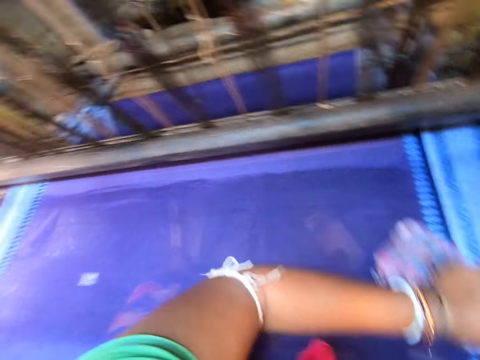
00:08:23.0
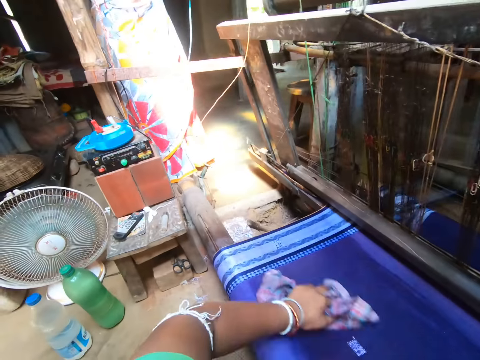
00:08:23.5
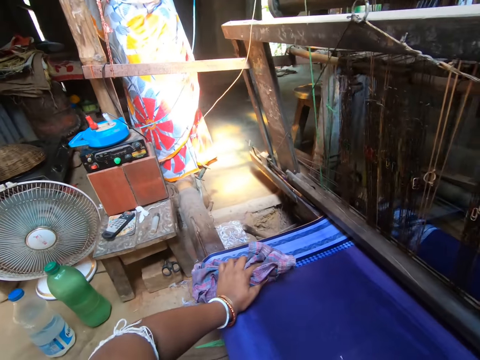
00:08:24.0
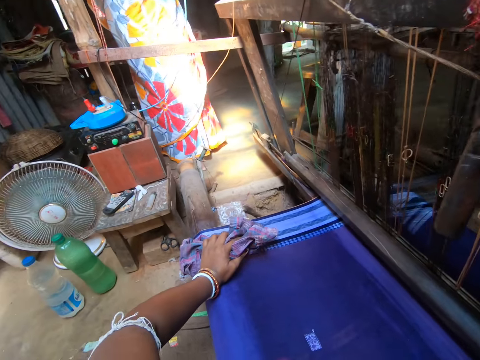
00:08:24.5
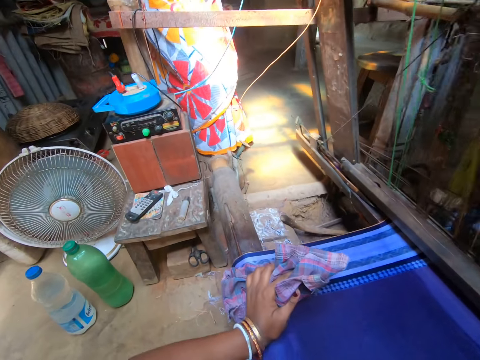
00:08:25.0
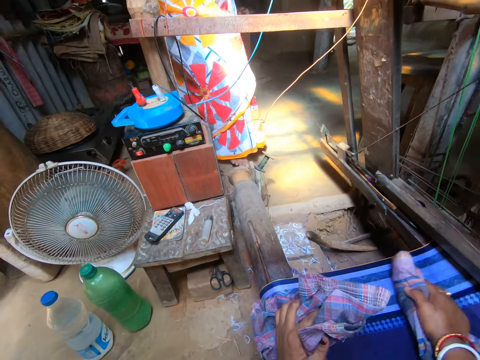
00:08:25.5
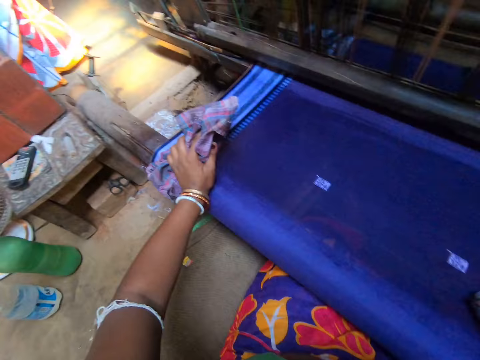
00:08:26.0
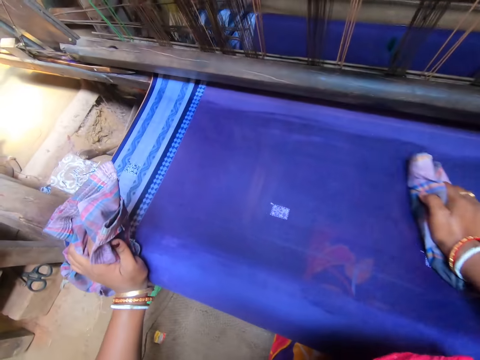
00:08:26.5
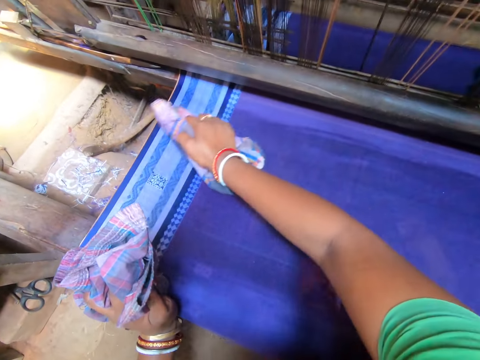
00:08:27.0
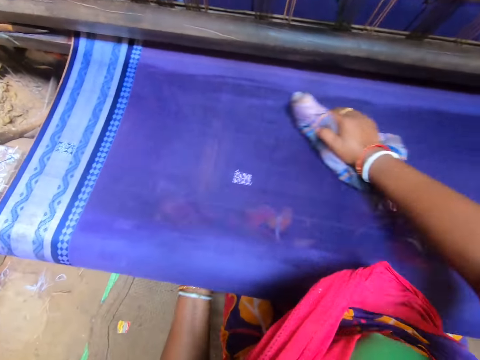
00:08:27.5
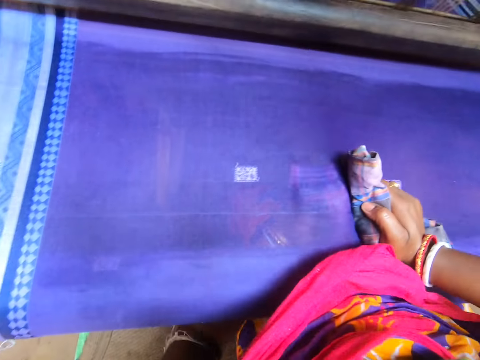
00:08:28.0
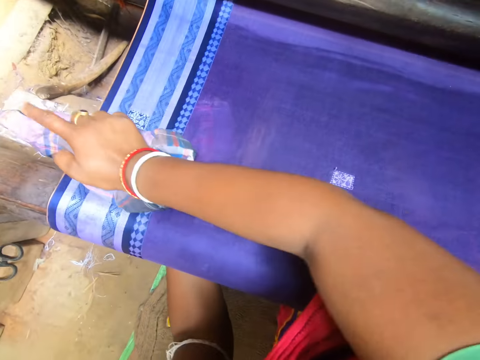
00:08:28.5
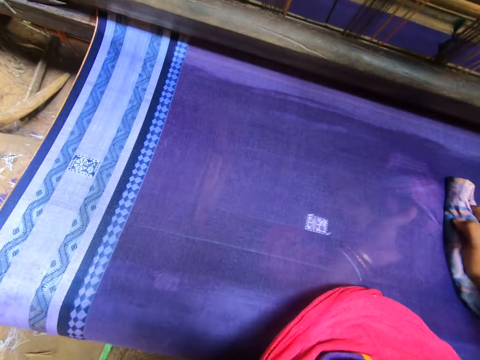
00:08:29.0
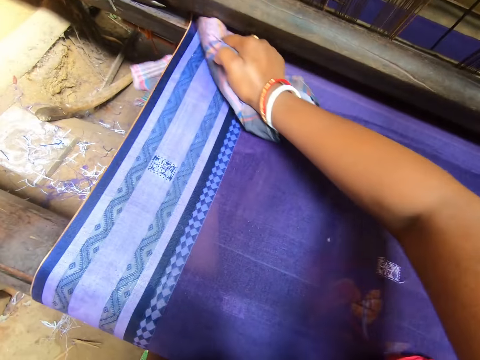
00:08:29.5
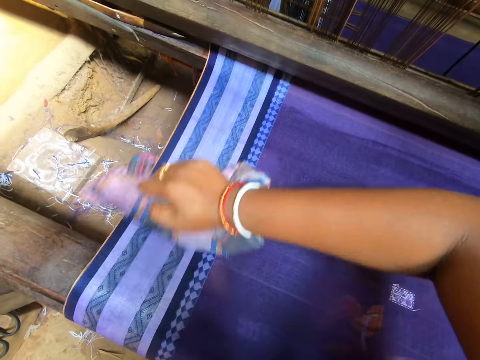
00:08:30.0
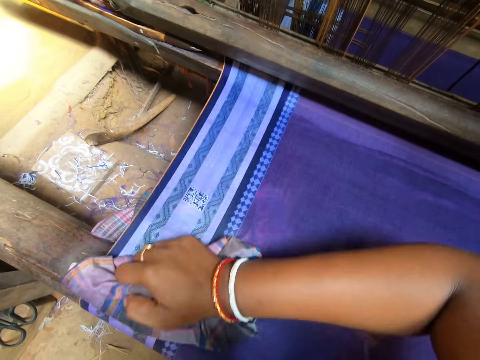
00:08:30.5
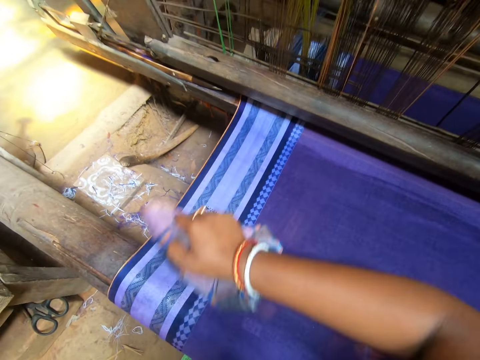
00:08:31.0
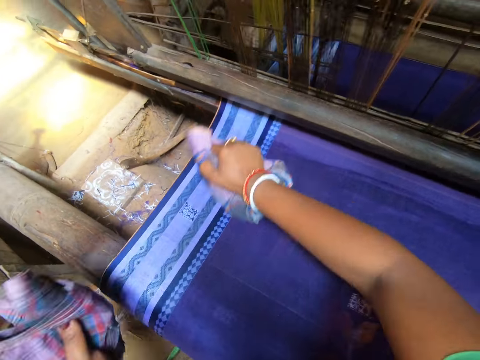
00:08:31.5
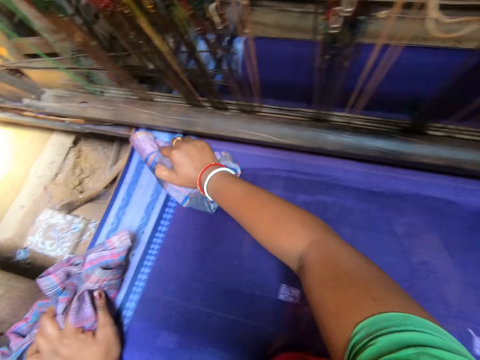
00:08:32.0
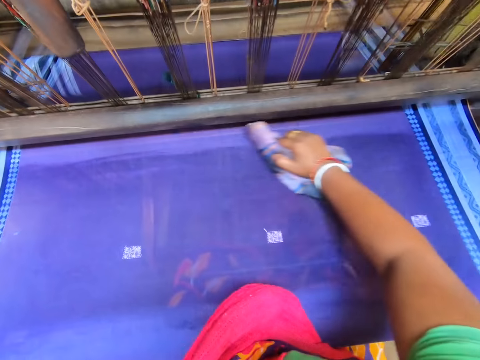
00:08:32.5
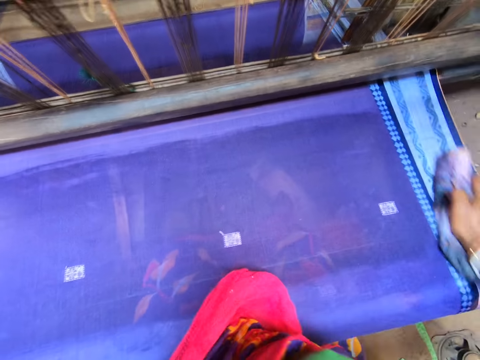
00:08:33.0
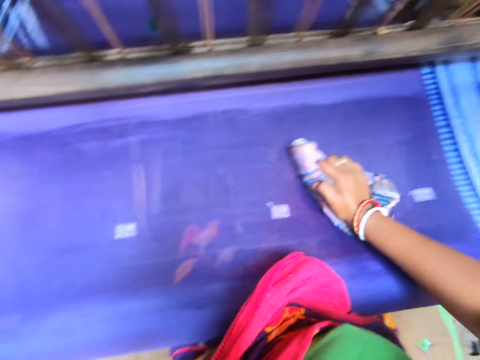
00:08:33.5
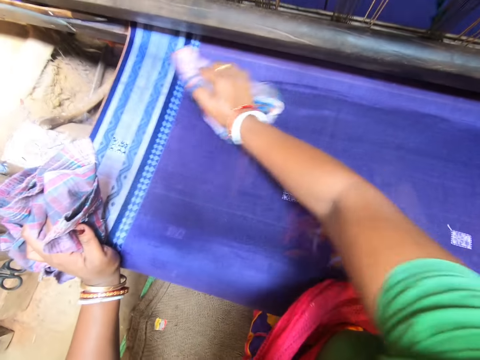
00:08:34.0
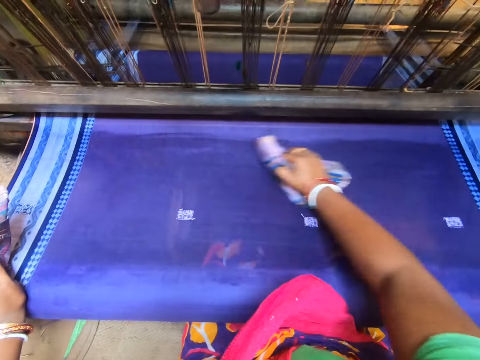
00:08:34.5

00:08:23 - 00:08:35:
The camera wearer wipes the cloth with the short.

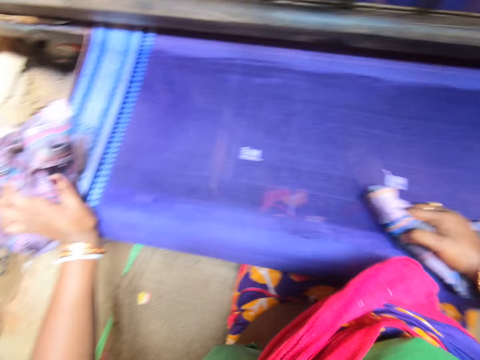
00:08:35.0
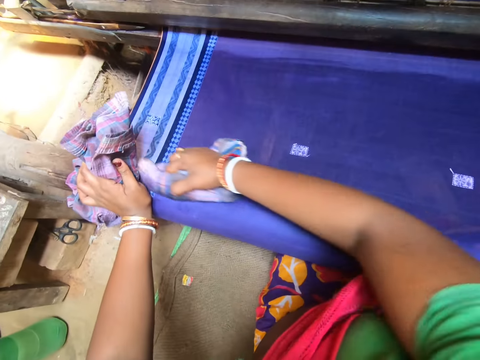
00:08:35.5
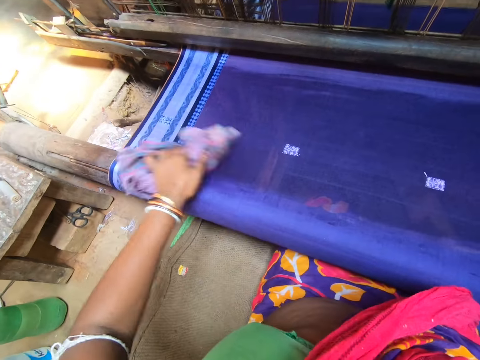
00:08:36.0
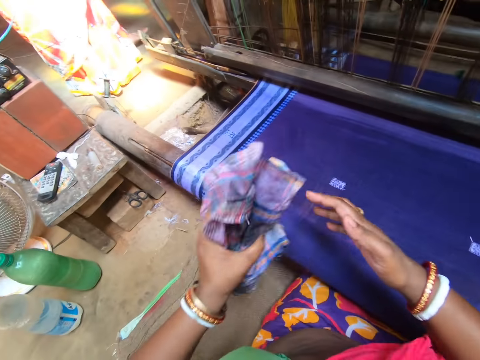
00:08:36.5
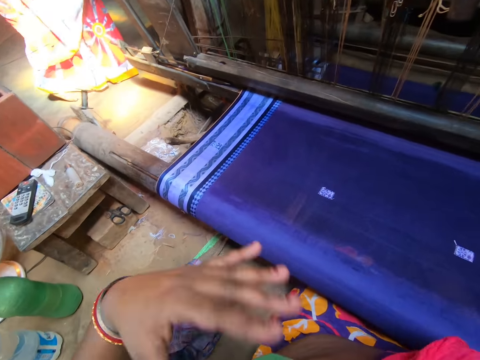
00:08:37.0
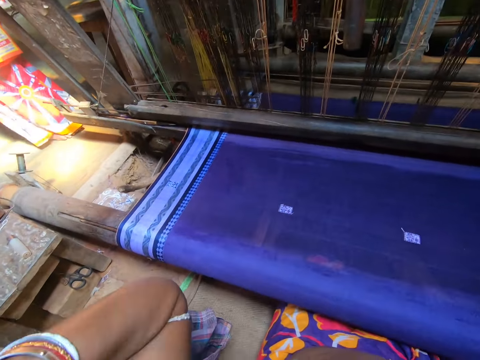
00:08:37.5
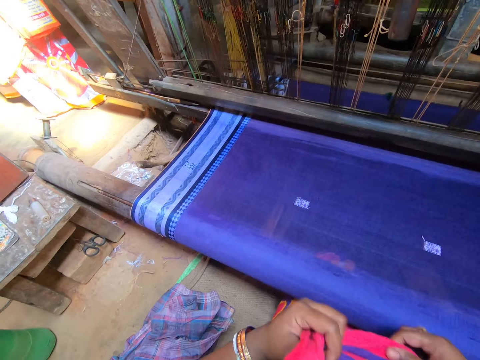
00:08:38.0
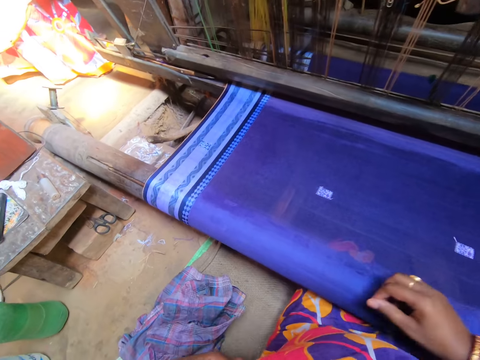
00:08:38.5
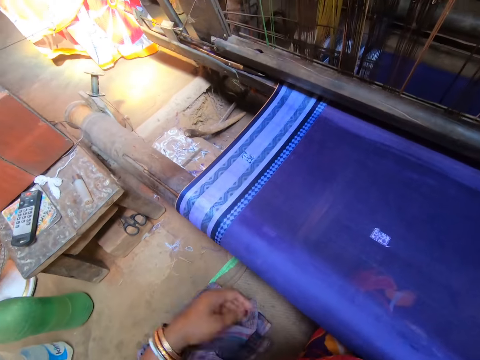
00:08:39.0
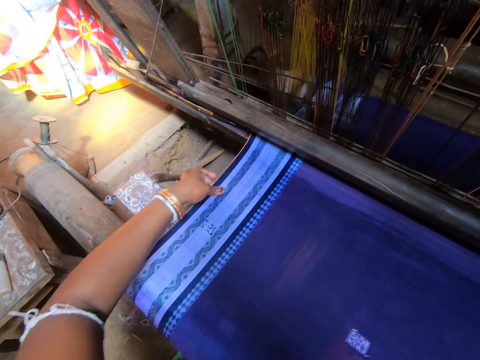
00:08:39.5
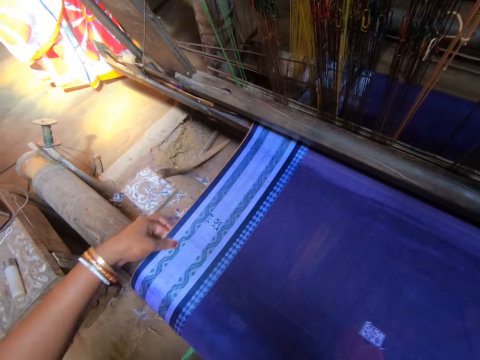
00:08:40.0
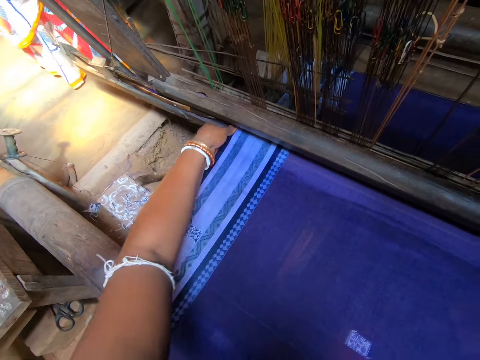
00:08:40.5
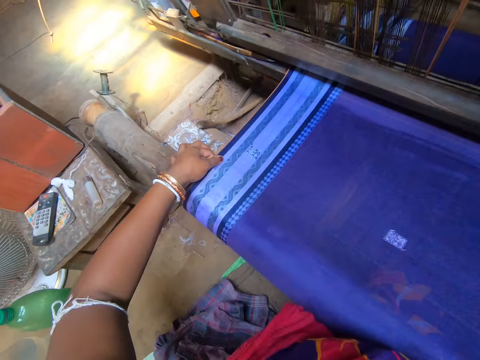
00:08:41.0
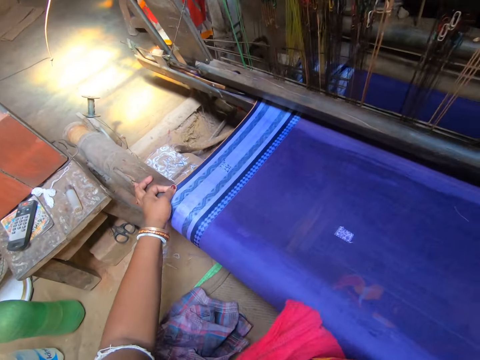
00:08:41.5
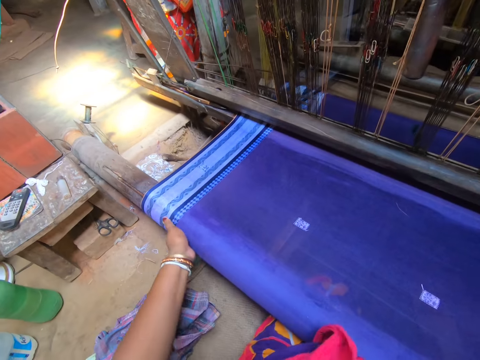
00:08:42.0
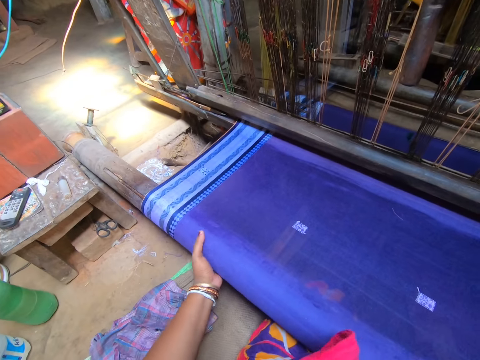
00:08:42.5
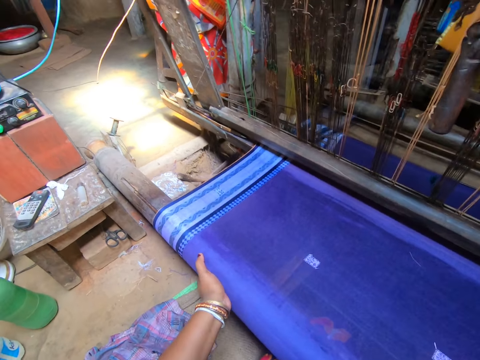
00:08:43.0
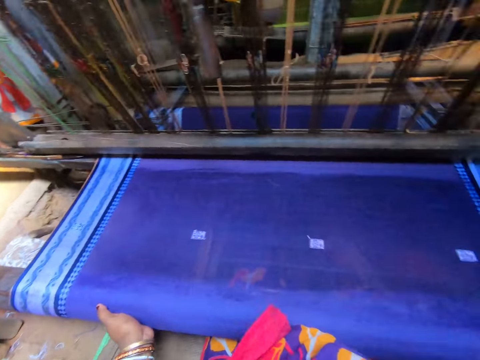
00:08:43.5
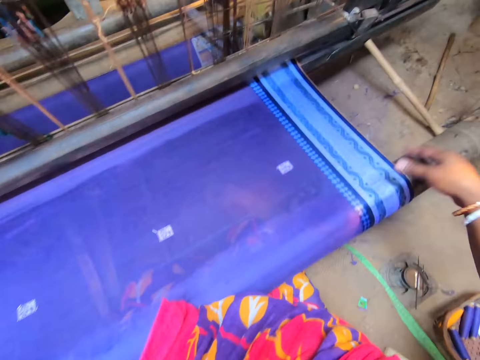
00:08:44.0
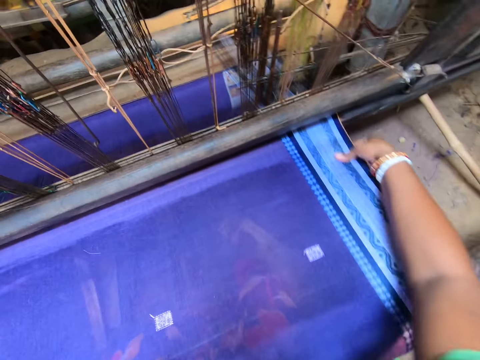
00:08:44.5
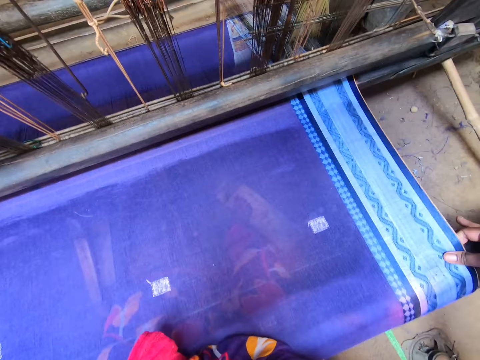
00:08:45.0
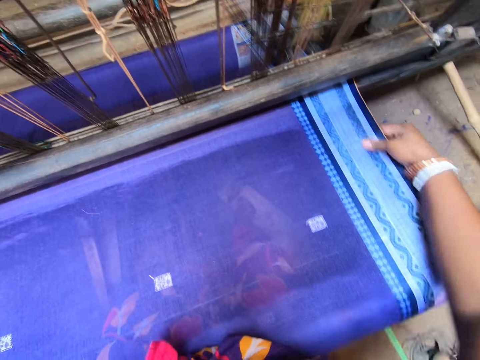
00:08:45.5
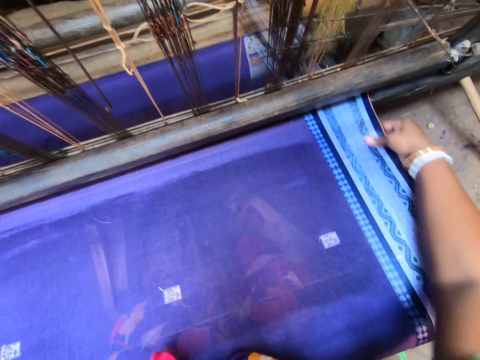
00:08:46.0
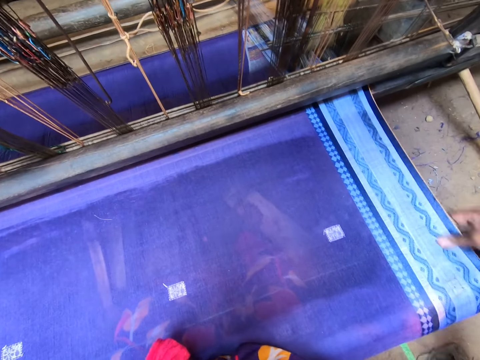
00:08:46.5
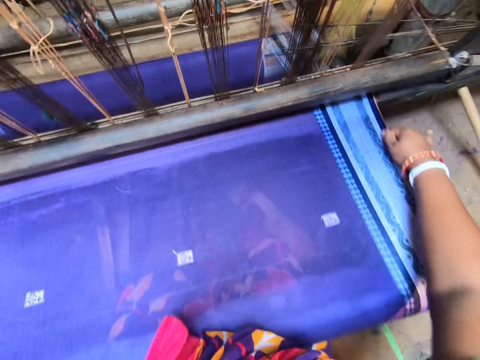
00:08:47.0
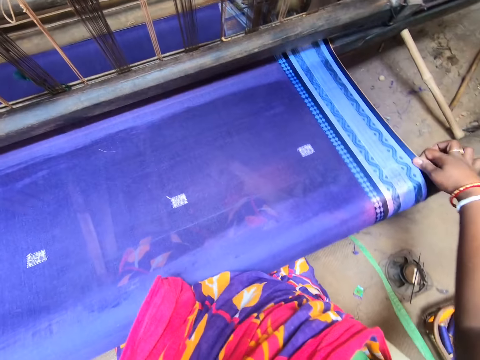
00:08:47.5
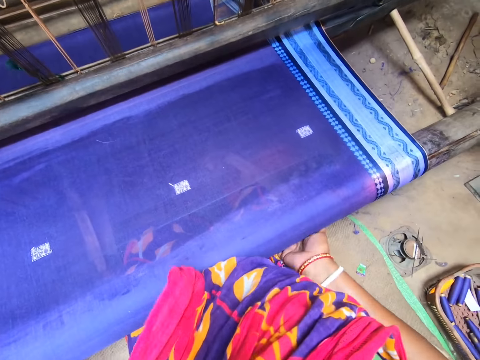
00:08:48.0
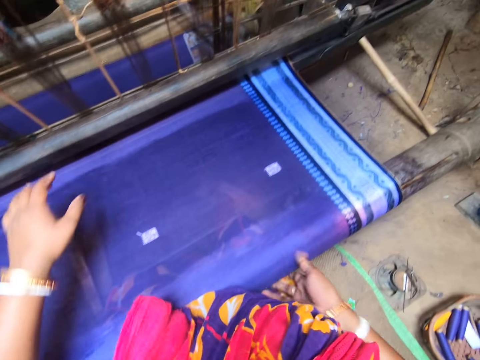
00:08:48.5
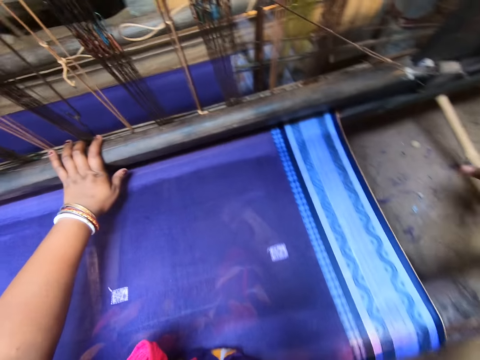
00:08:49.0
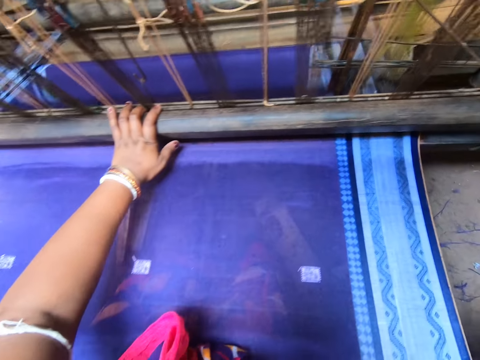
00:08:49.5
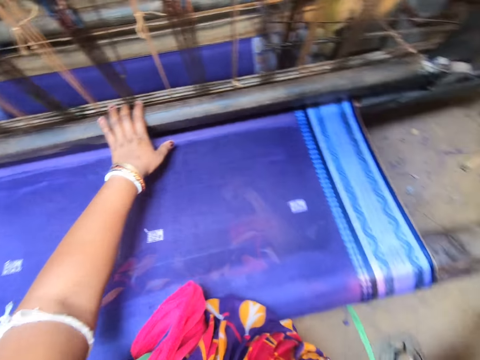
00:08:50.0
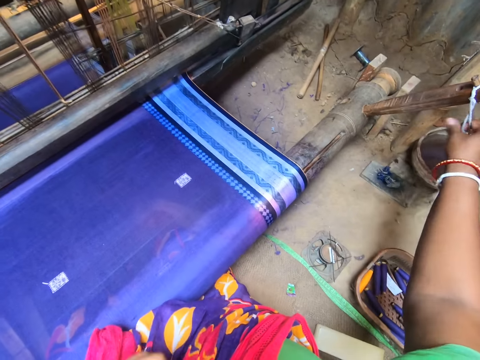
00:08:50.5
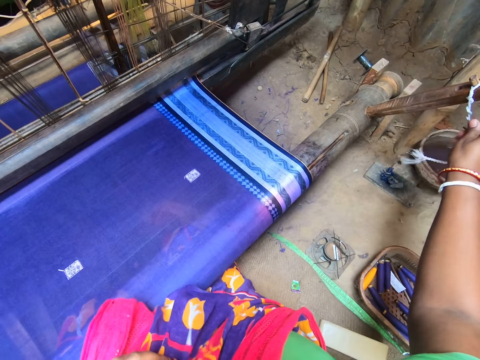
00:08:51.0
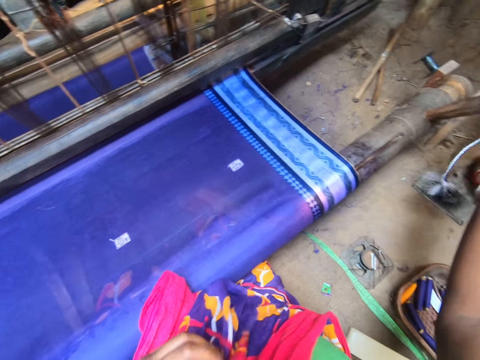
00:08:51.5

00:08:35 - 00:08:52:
The camera wearer holds the torn short with the left hand. She passes the cloth in her right hand to her left hand. She drops the pieces of cloth on the floor. She holds the clothes. She adjusts her cloth with both hands. She rubs the fabric with her left hand. She rubs the fabric with her right hand. She places her left hand on the weaving machine. She holds a rope on the weaving machine with her right hand. She pulls a string.
